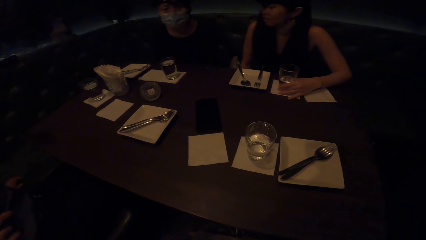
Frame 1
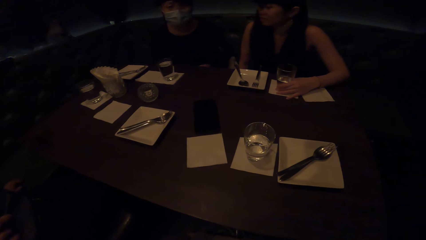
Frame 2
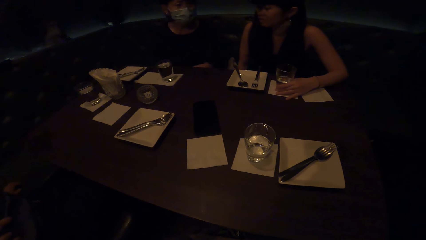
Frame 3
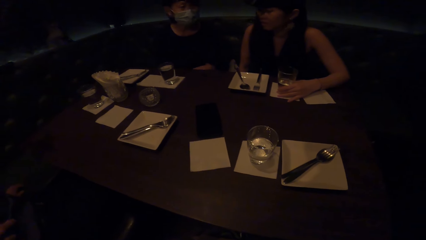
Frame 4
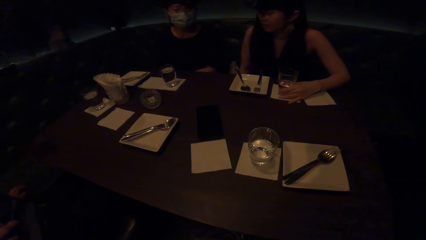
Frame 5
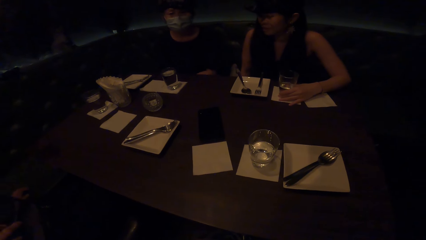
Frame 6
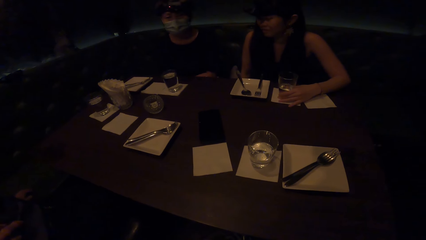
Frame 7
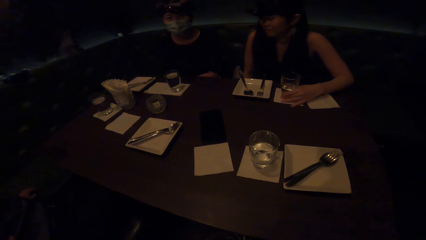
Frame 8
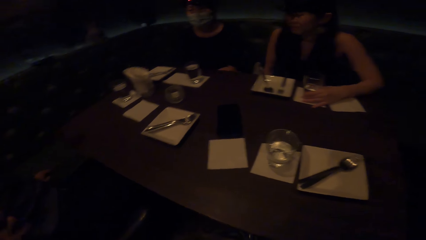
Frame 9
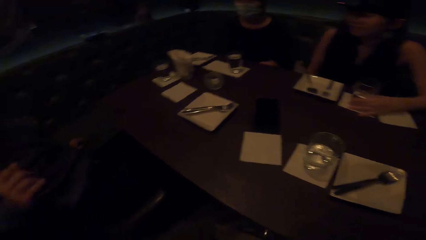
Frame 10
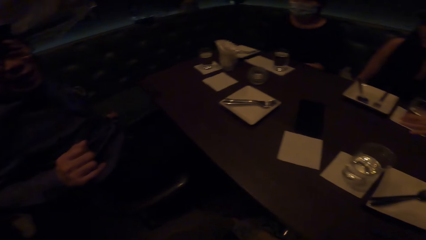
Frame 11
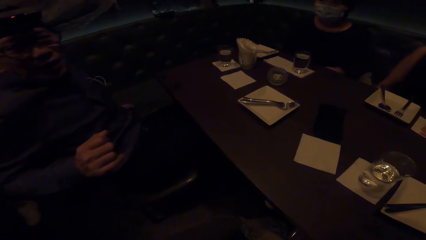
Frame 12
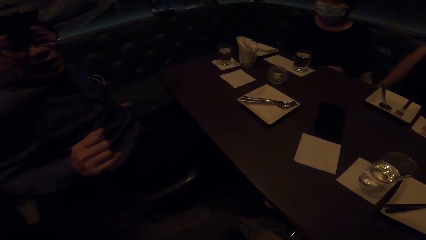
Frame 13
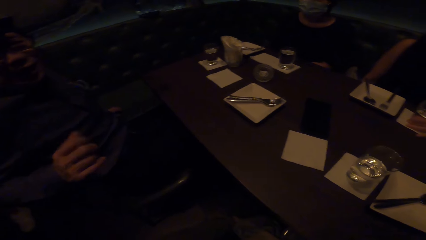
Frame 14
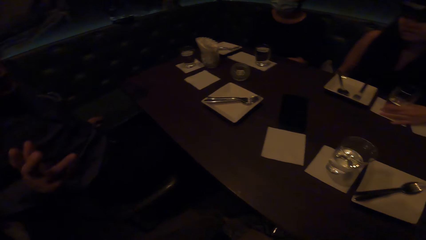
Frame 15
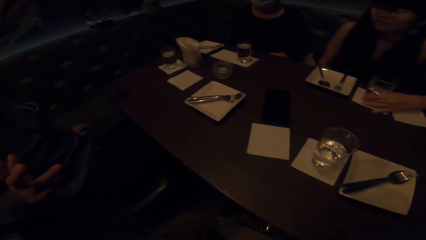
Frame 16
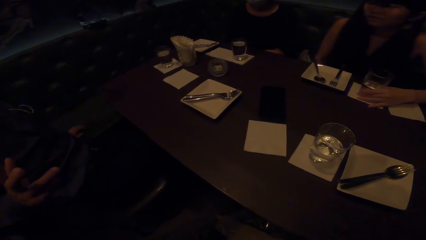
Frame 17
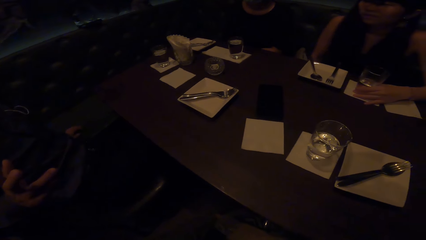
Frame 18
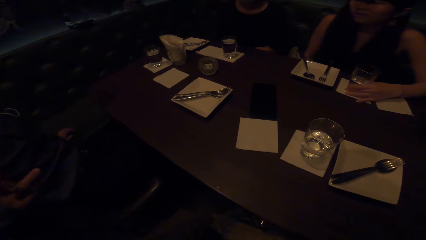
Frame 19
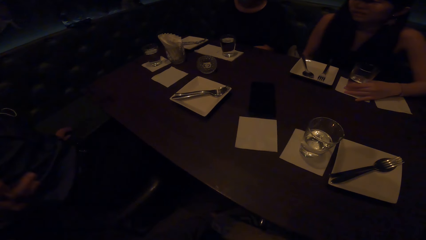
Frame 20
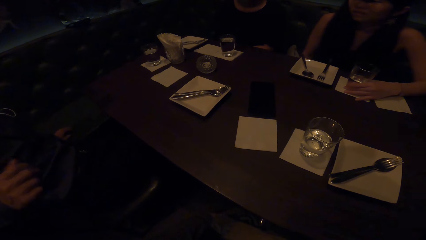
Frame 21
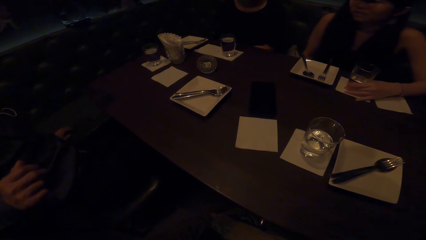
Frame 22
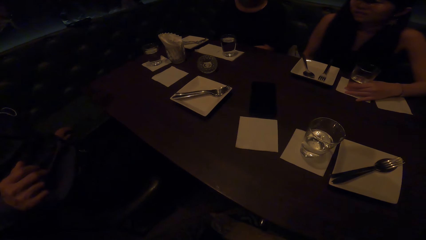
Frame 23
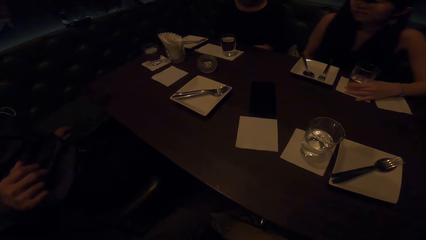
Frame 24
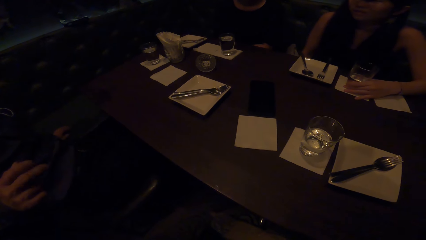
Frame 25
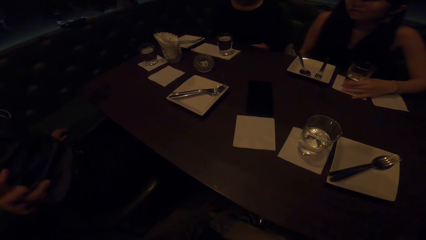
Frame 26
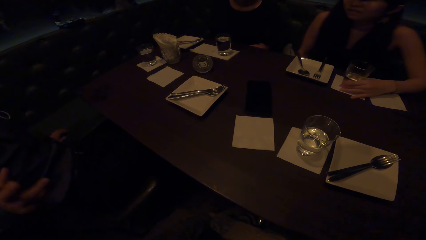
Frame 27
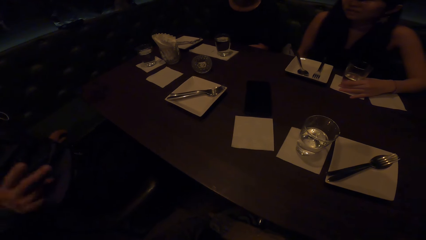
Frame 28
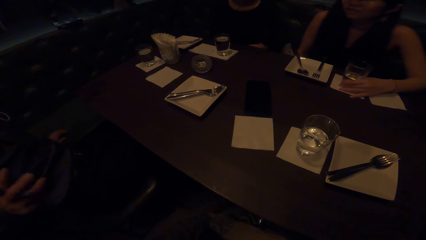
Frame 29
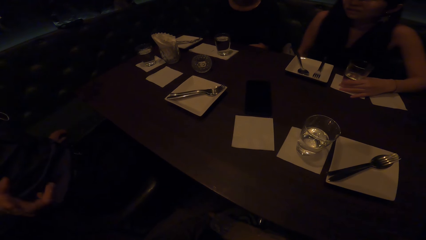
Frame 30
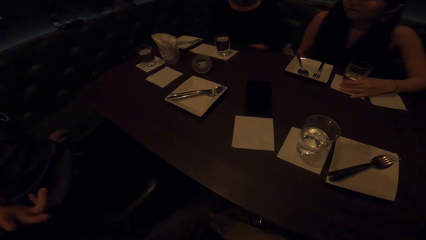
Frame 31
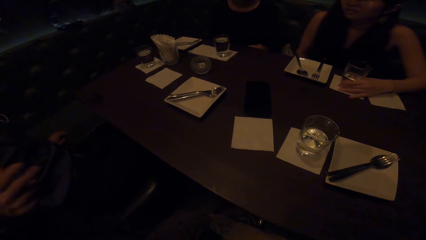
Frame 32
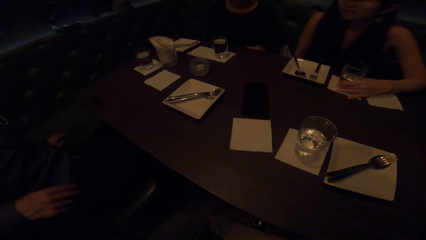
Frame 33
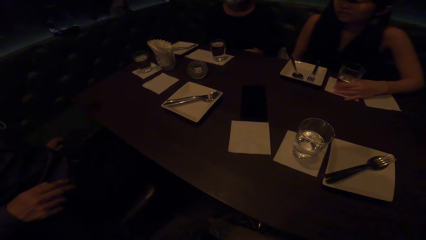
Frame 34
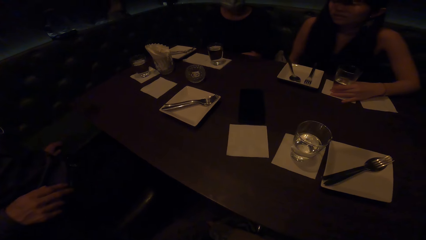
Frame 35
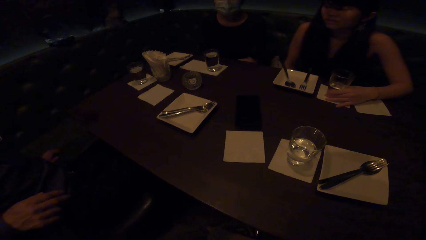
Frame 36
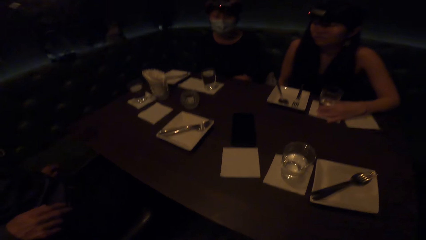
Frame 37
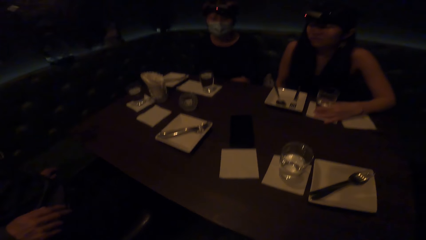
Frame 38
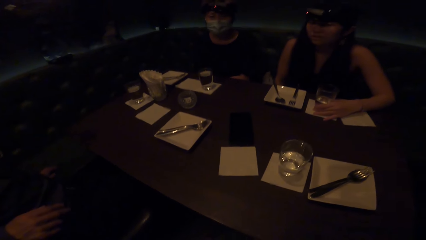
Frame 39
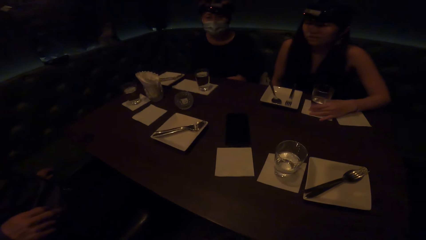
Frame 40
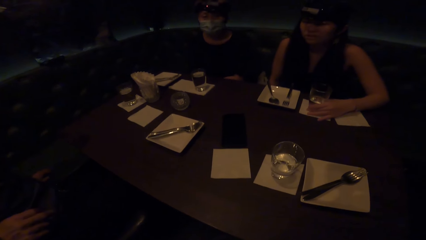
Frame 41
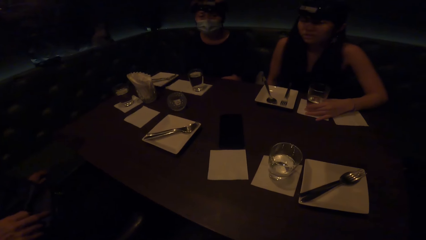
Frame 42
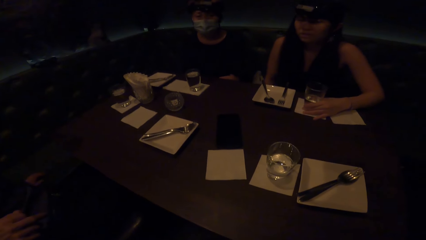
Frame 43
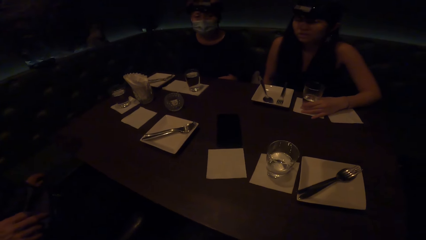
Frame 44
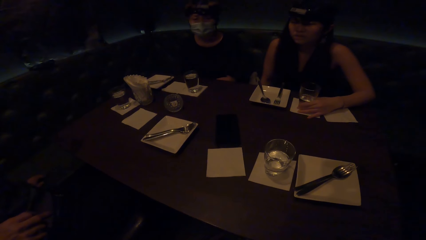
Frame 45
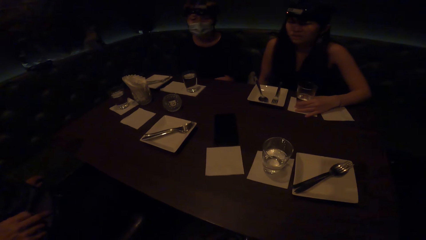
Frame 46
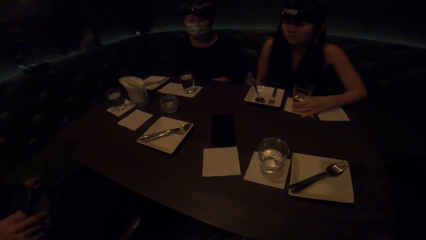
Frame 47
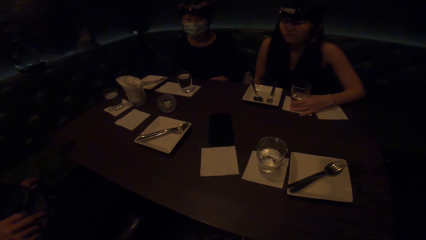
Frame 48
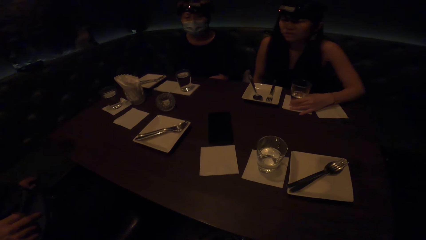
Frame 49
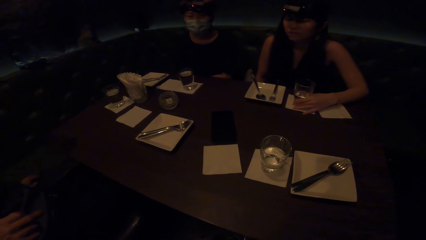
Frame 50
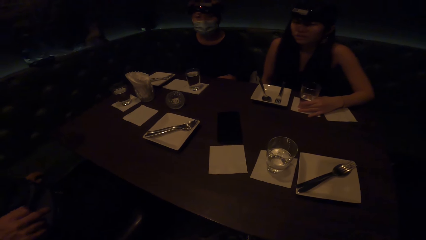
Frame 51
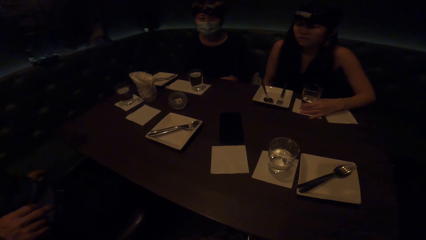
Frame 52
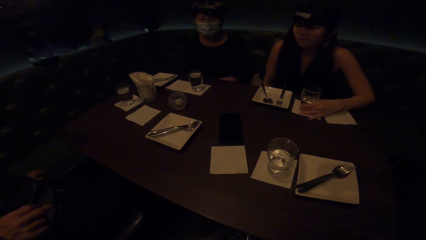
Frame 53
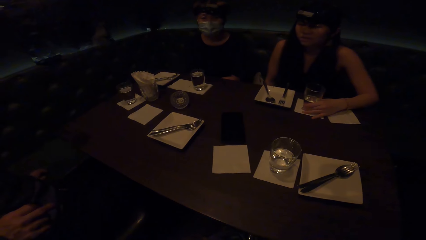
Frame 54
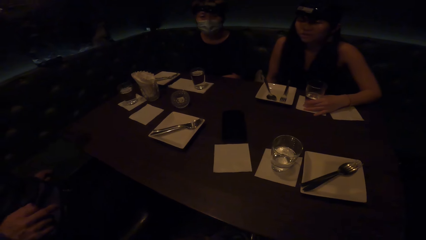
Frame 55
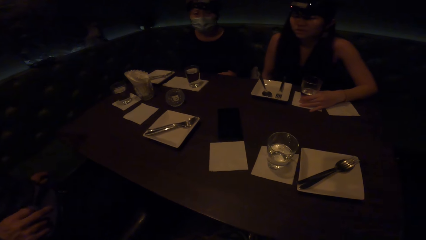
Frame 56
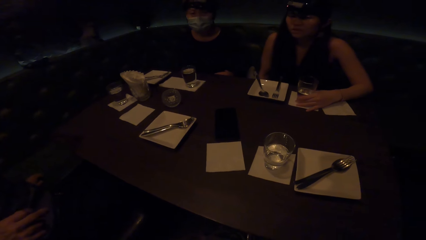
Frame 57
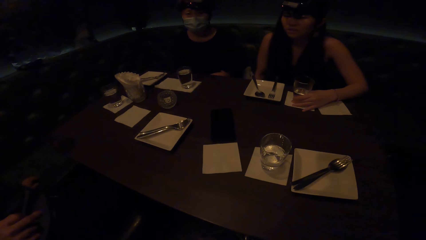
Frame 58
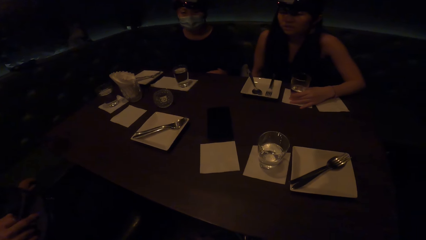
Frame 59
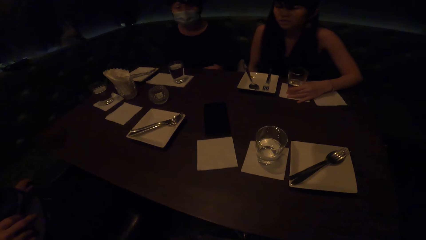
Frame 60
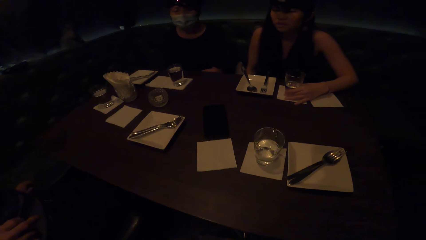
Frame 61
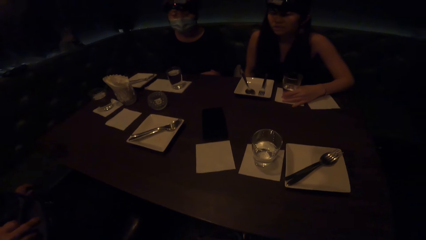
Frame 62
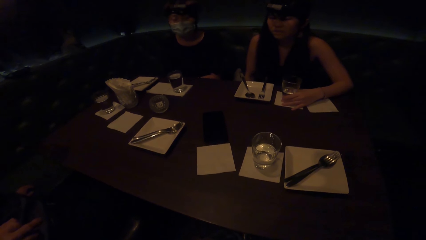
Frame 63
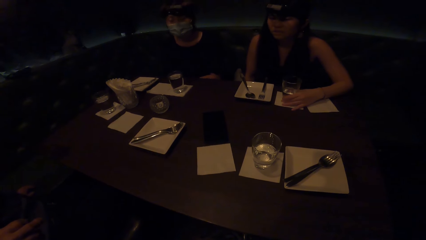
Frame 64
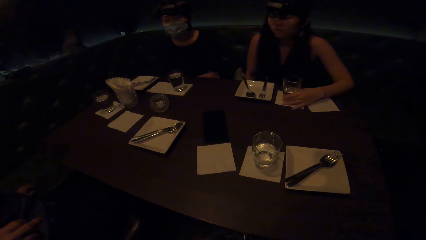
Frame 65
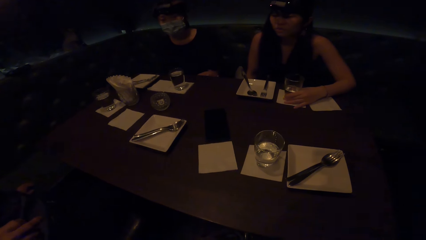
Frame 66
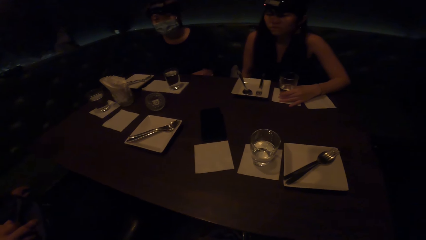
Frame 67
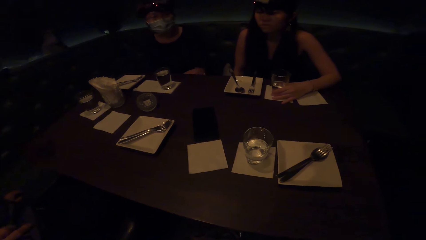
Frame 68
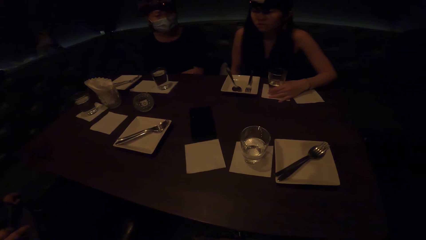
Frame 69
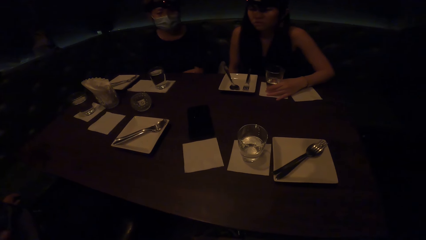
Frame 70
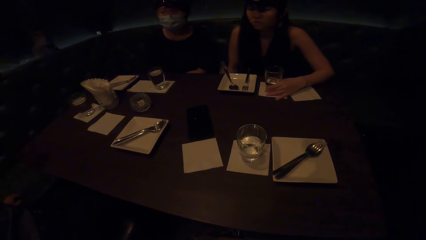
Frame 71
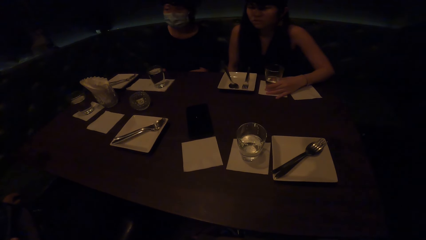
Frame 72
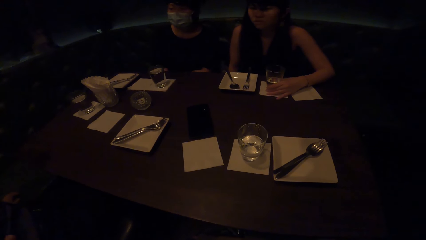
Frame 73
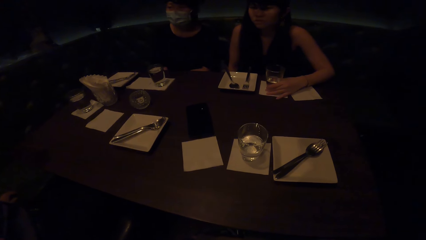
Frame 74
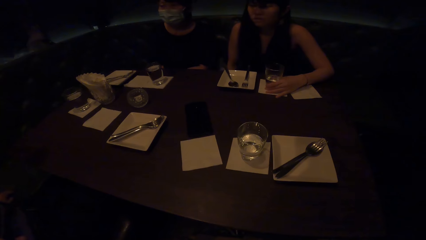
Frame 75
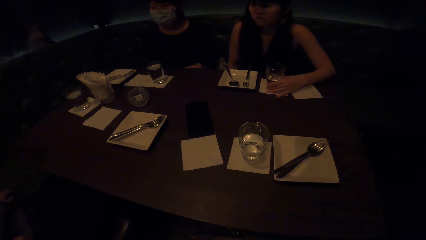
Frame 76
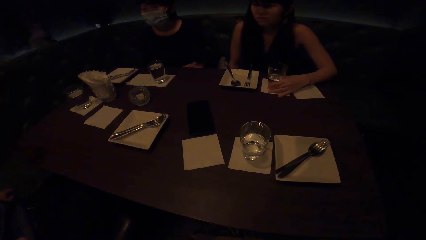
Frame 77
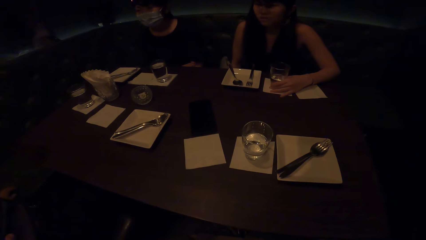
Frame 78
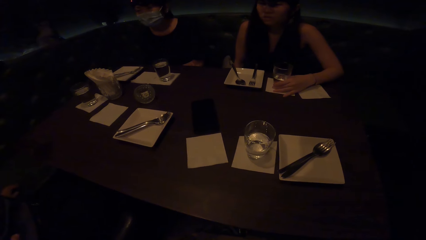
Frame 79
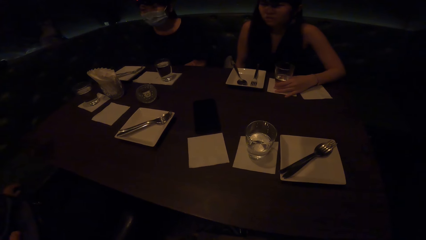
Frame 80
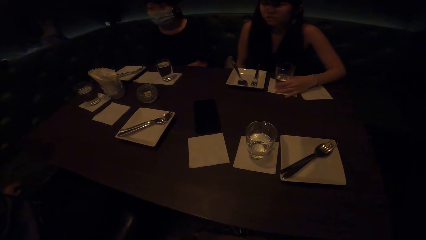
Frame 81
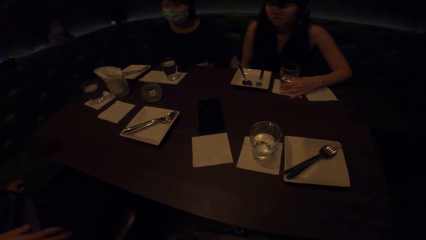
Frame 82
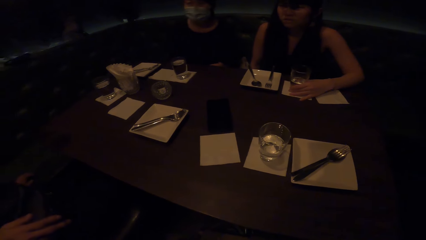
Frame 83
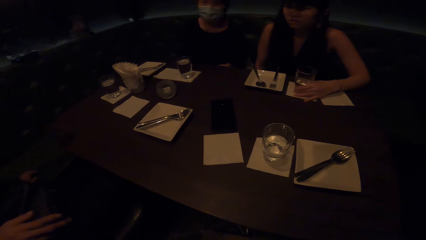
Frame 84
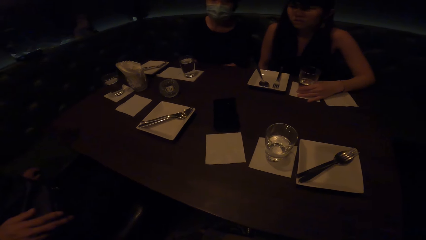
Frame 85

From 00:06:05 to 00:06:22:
The camera wearer looks at a man. The man interacts with the camera wearer. The man does a hand gesture. A woman nods her head and swings her body on the chair.
